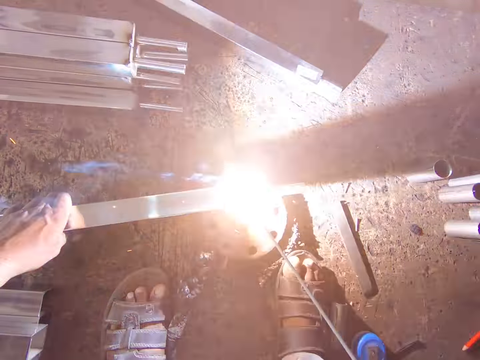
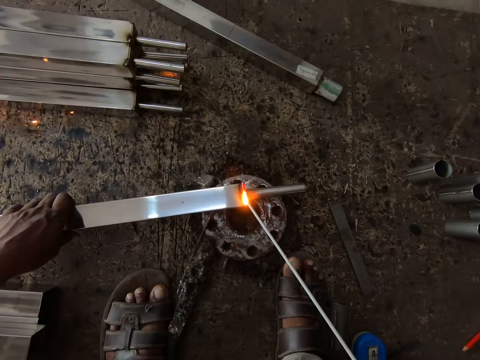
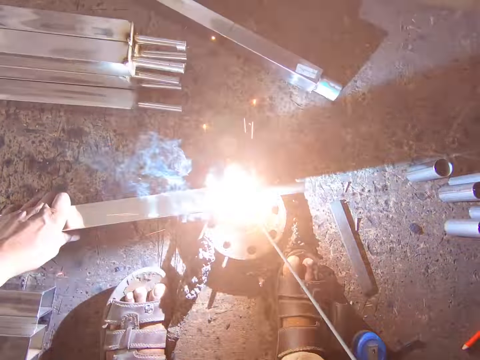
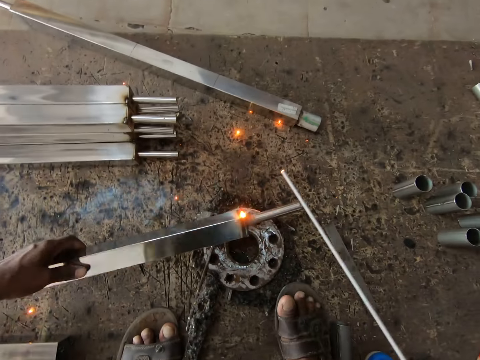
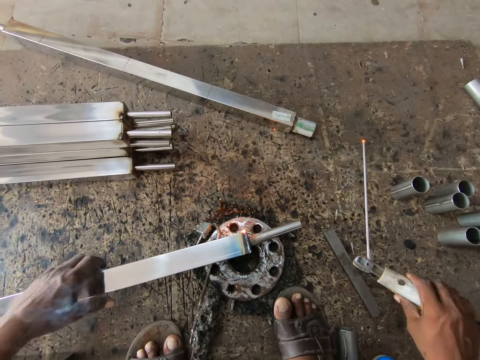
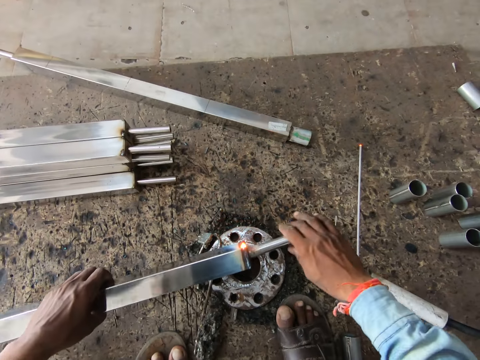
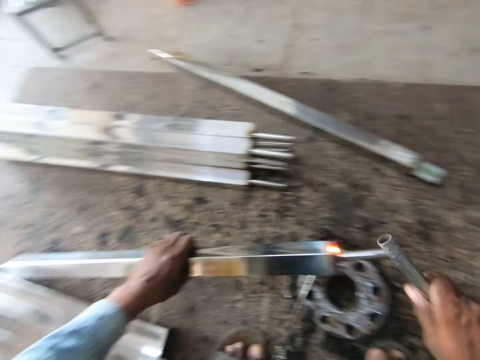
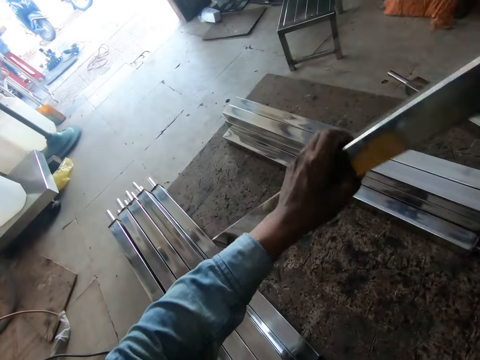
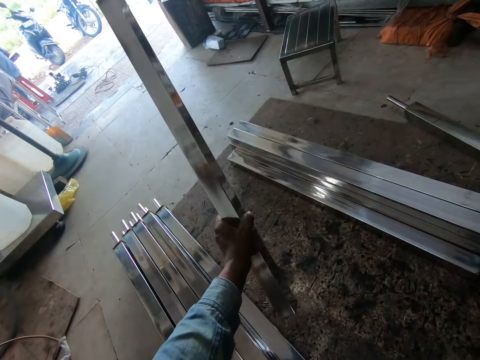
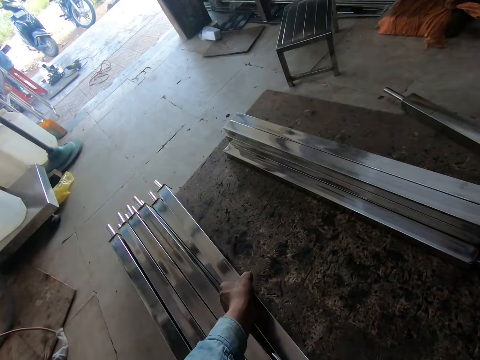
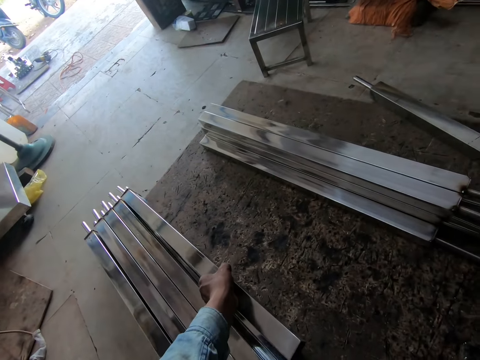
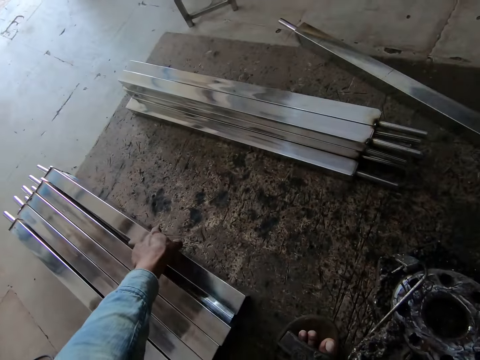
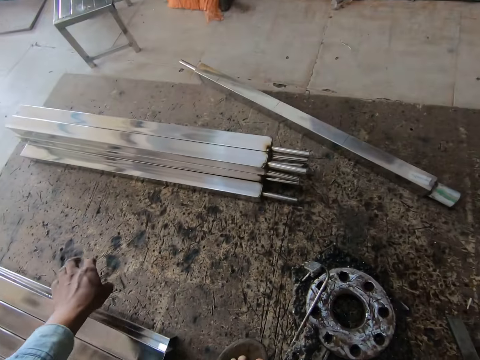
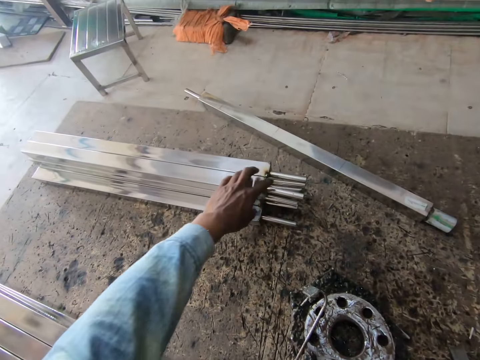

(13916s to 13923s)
The camera wearer turns the steel rod on the flange with his left hand. He places the electrode holder on the floor with his right hand. He lifts the steel rod from the flange on the floor with his left hand. He removes the welding head from the steel rod on the flange with his right hand. He hits the welding head on the steel rod in his left hand with his right hand. He turns a steel metal. He holds the steel rod on the floor with his left hand, lifts the steel rod from the floor with his left hand and places the steel rod on the pile of welded steel rods on the floor with his left hand. He picks a steel rod from the pile of steel rods on the floor with his left hand.

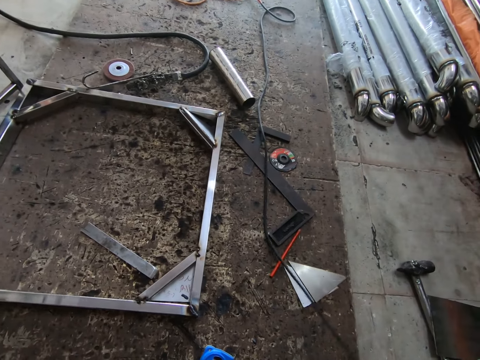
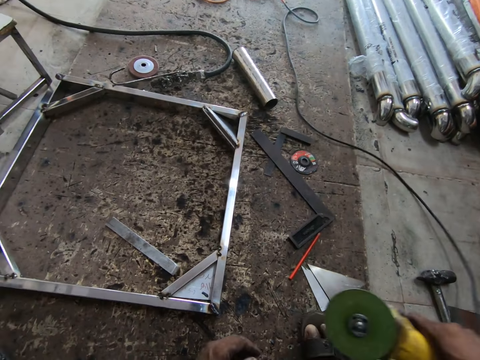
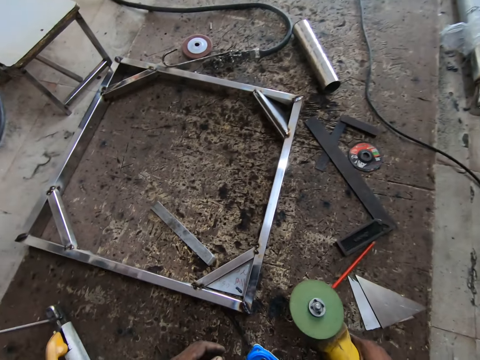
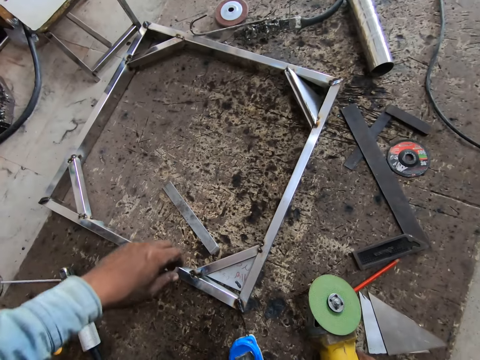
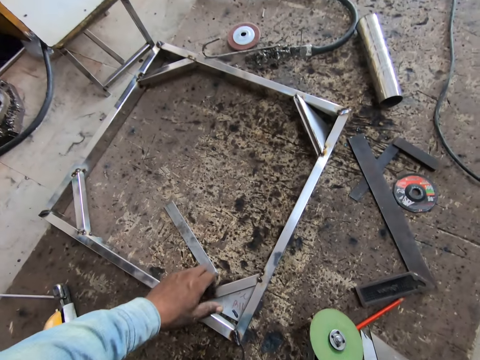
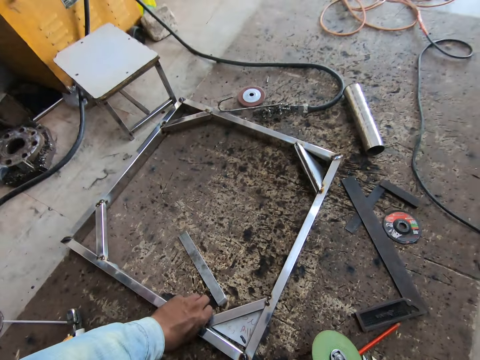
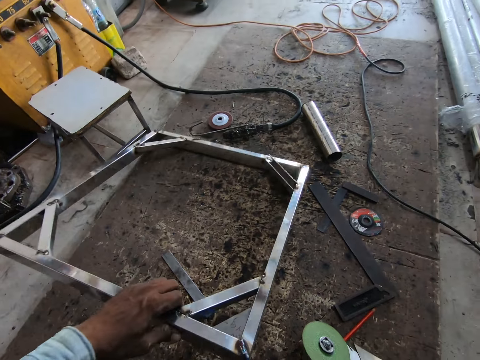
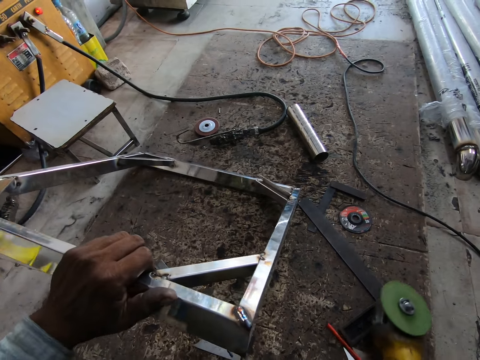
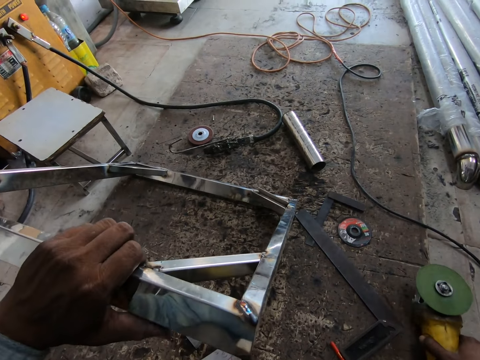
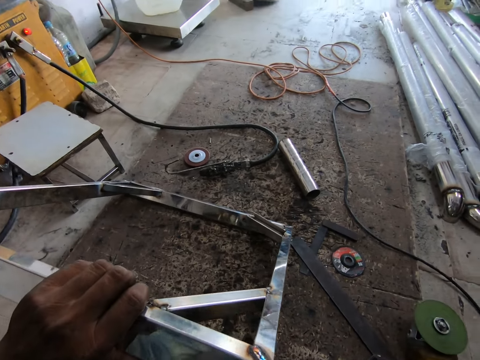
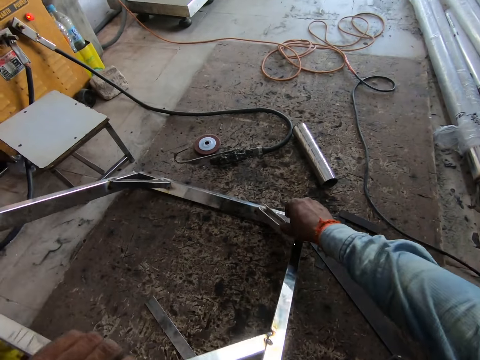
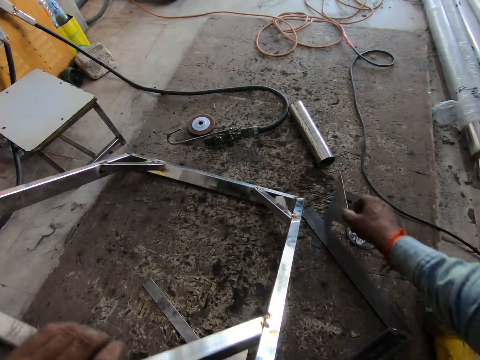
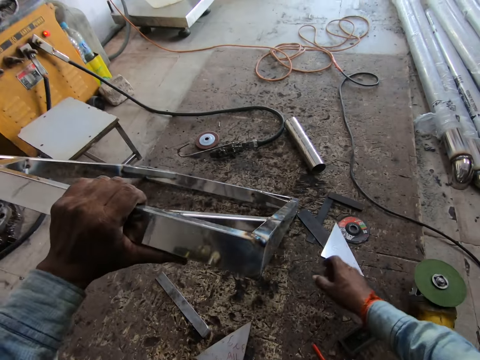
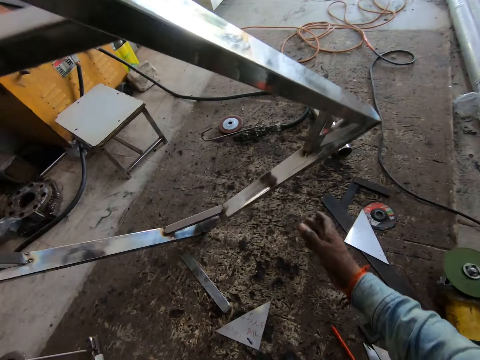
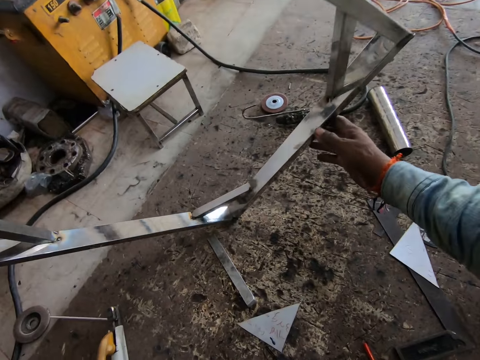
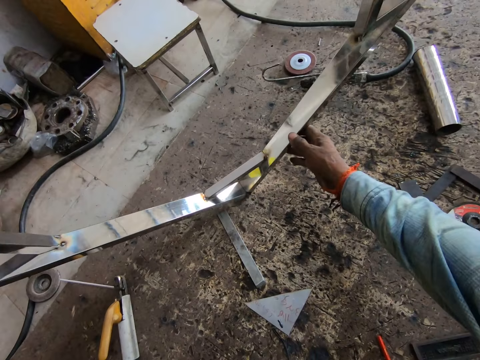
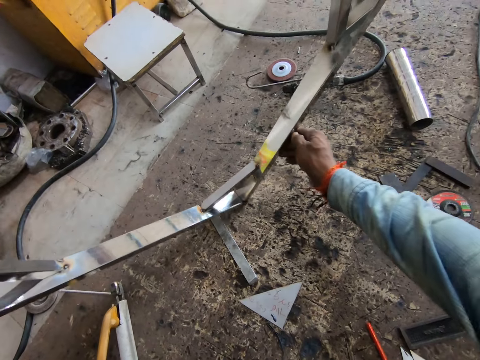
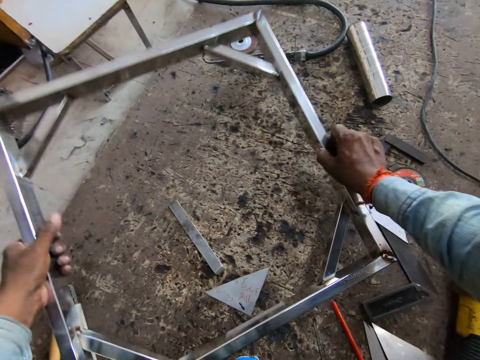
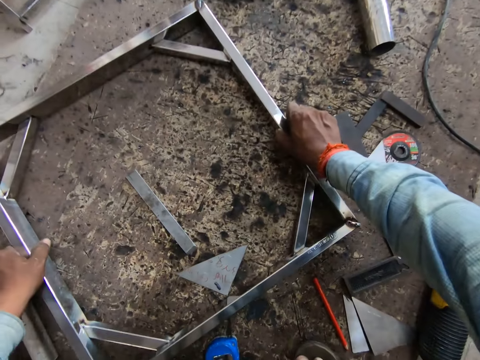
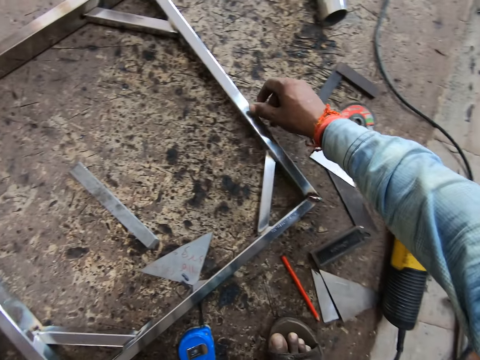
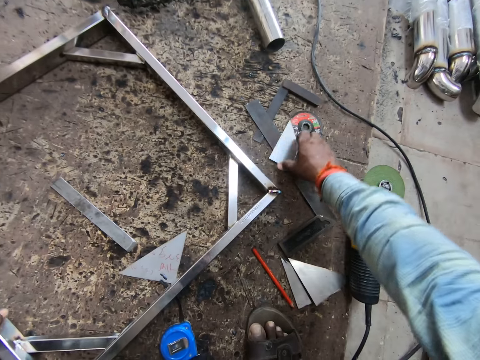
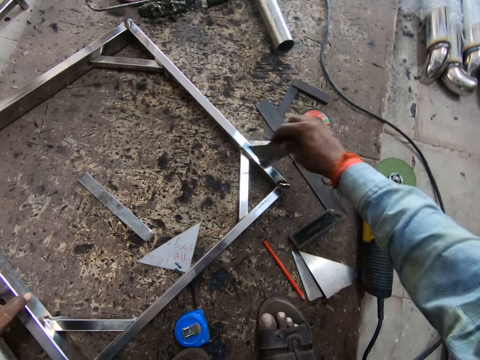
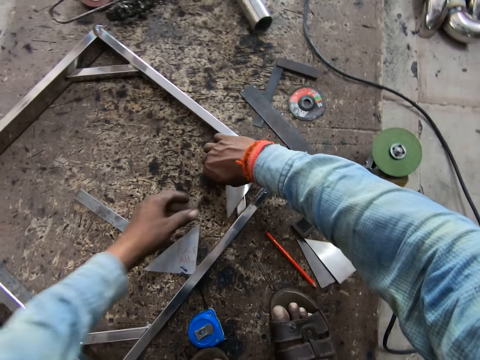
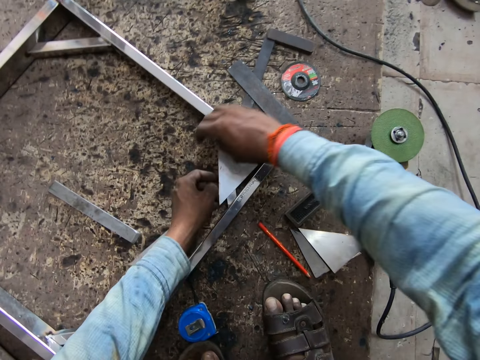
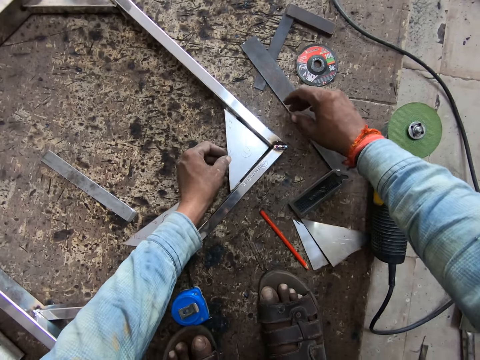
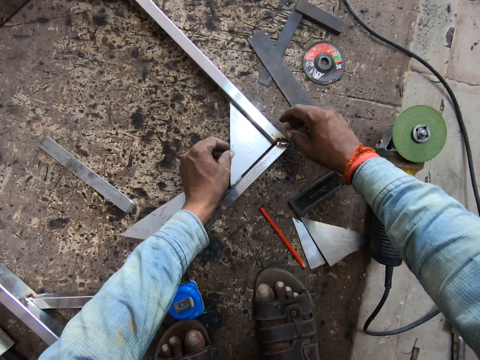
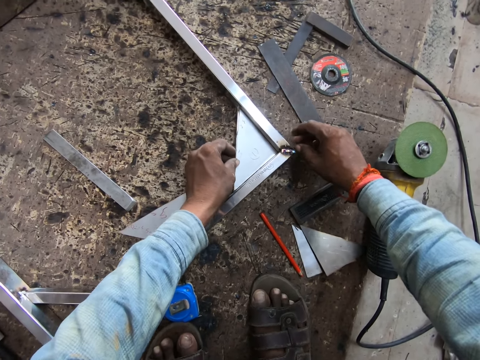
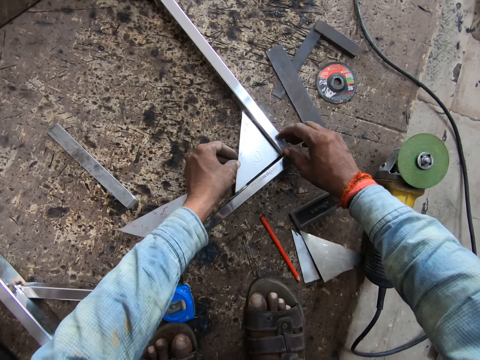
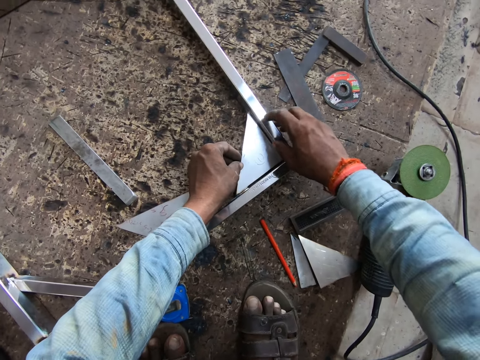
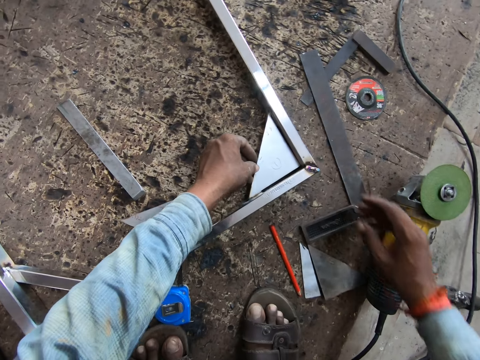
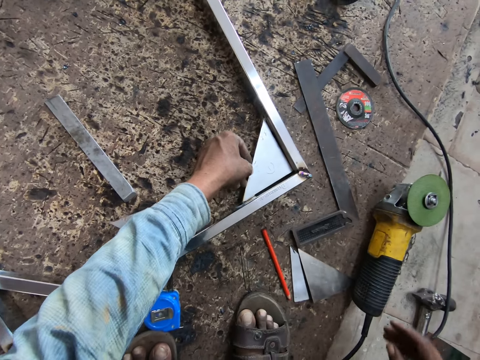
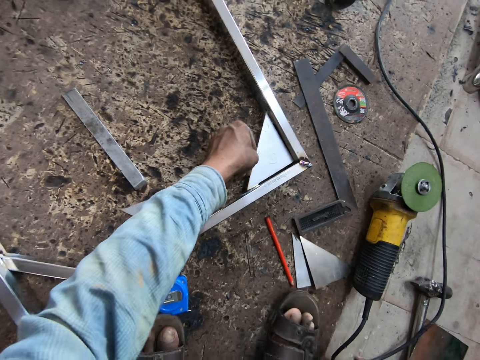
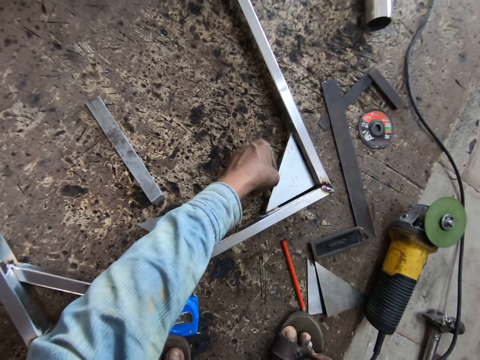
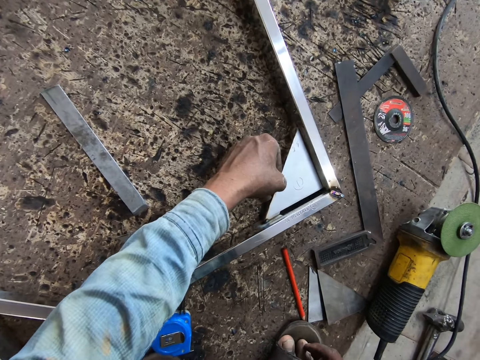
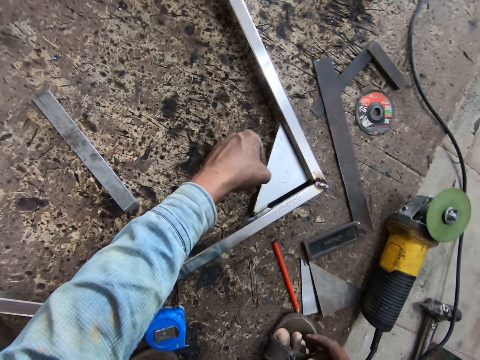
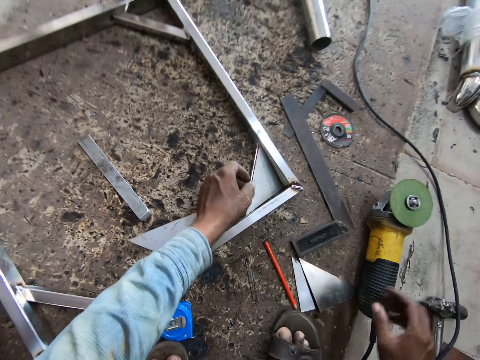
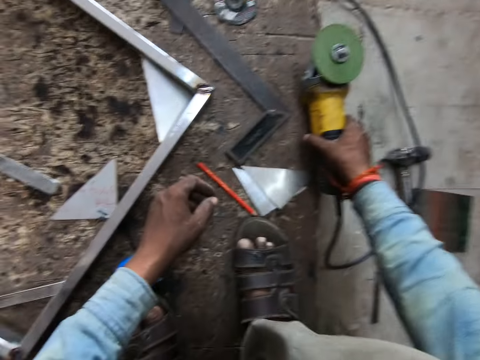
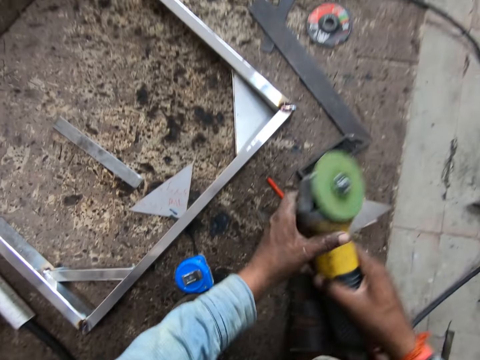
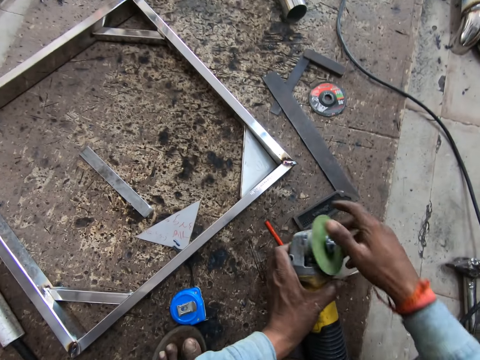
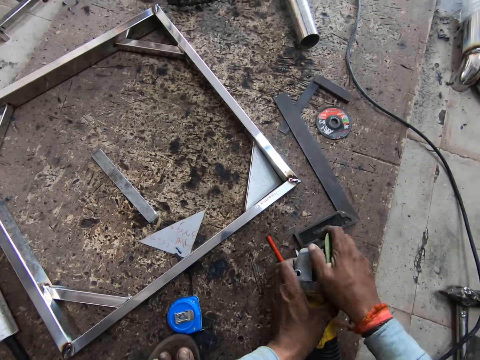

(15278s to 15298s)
The camera wearer adjusts the wire of the diamond cutter or circular saw in his right hand. He pulls the circular saw. He places the diamond cutter in his right hand on the floor. He touches a metal structure. He lifts a framed rectangular steel with his left hand. He adjusts the diamond cutter on the floor with his right hand. He moves the circular saw. He picks an angular steel plate or triangular piece of metal on the framed rectangular steel structure with his right hand. He lifts the metal structure. He puts down the triangular piece of metal. He turns the framed rectangular steel structure with both hands on the floor. He drops the framed rectangular steel structure in his hands on the floor. He picks the angular steel plate on the ground with his right hand. He passes the angular steel plate in his right hand to his left hand. He sets the steel plate in his left hand in an angular section of the framed rectangular steel structure. He picks the diamond cutter on the floor with his right hand. He holds the circular saw with his right hand. He passes the diamond cutter in his right hand to his left hand. He loosens the blade of the diamond cutter with his right hand.
